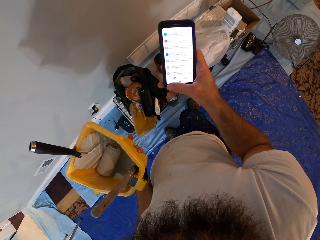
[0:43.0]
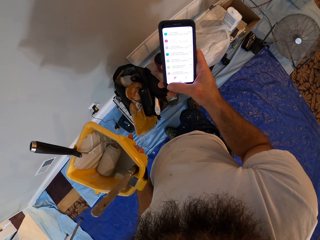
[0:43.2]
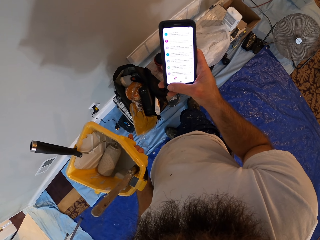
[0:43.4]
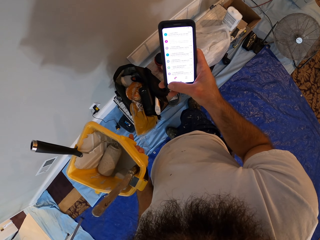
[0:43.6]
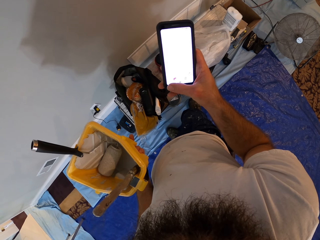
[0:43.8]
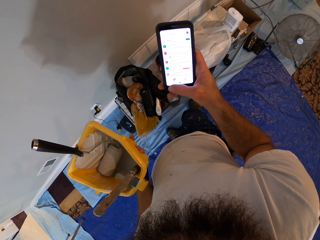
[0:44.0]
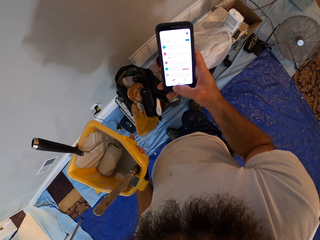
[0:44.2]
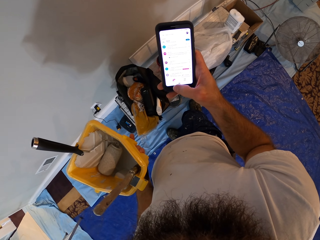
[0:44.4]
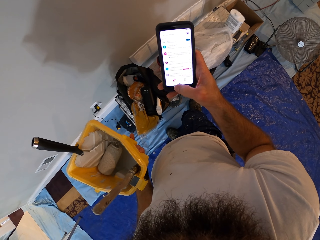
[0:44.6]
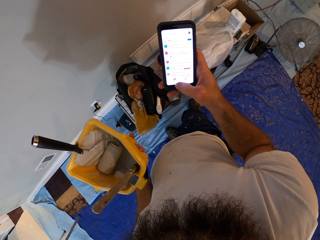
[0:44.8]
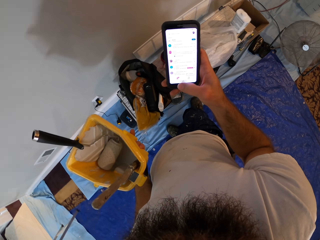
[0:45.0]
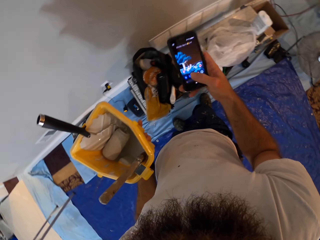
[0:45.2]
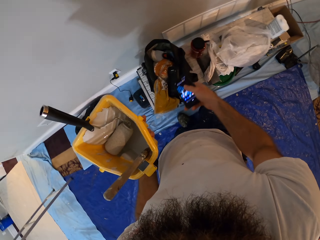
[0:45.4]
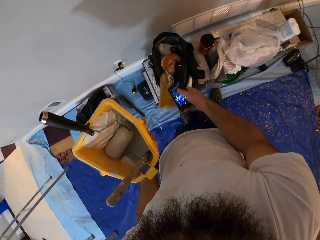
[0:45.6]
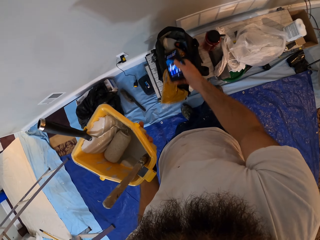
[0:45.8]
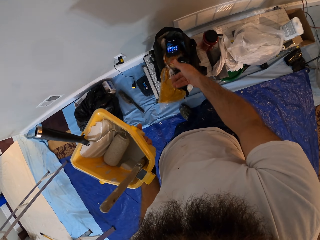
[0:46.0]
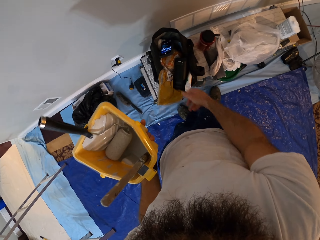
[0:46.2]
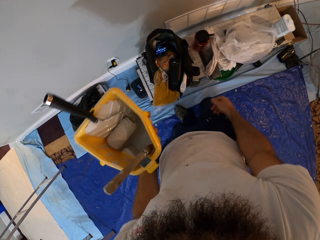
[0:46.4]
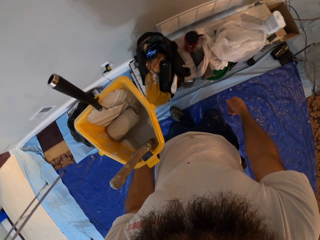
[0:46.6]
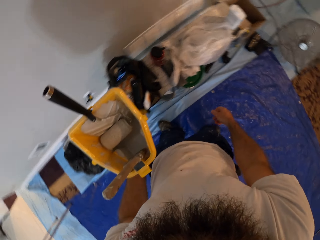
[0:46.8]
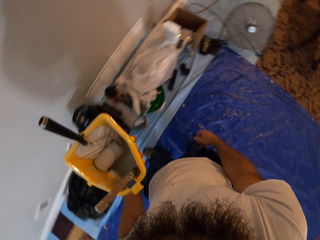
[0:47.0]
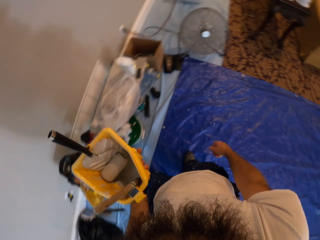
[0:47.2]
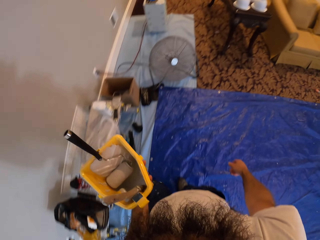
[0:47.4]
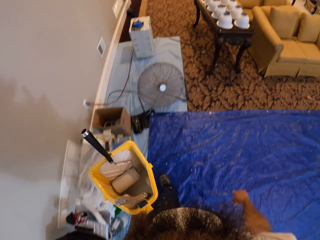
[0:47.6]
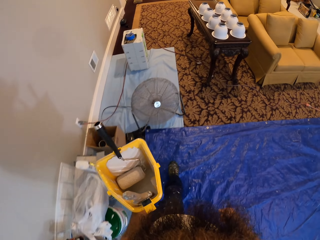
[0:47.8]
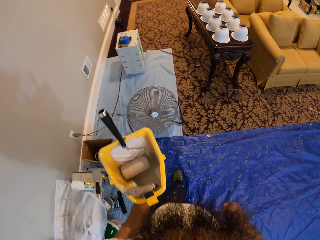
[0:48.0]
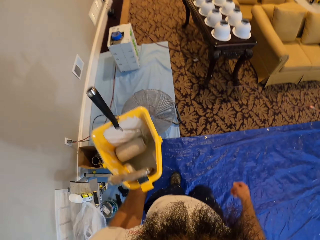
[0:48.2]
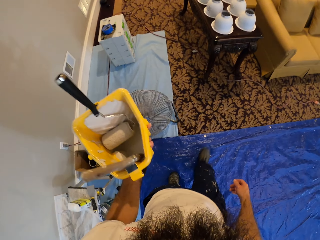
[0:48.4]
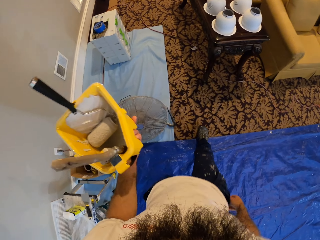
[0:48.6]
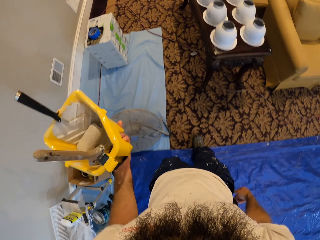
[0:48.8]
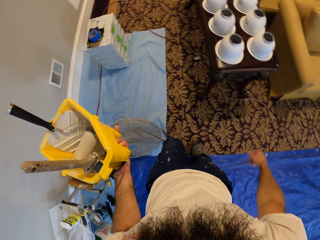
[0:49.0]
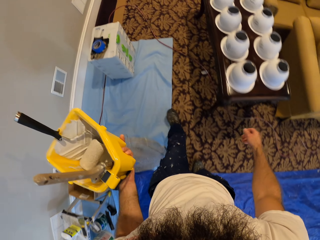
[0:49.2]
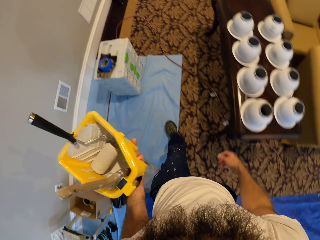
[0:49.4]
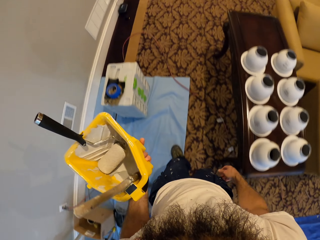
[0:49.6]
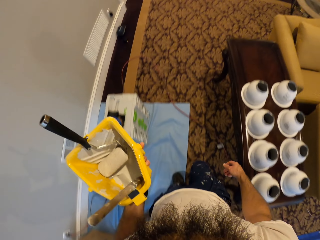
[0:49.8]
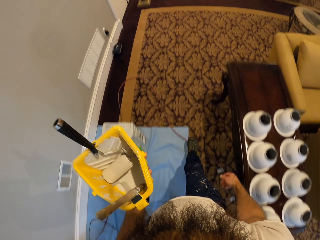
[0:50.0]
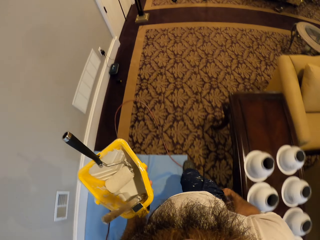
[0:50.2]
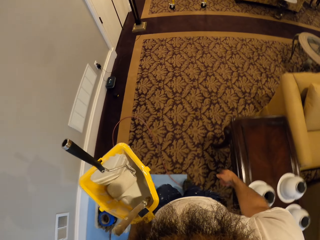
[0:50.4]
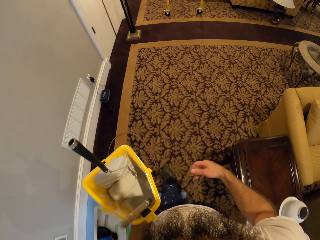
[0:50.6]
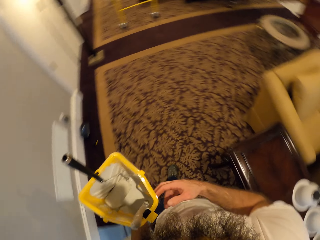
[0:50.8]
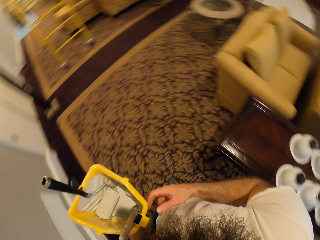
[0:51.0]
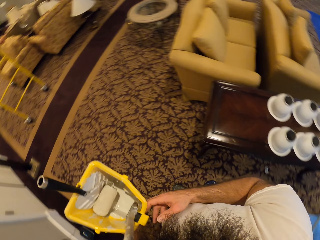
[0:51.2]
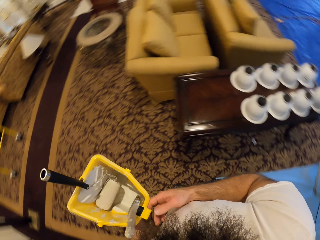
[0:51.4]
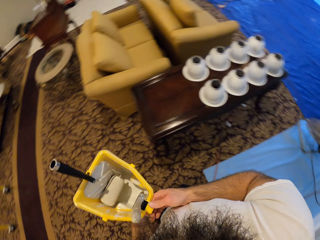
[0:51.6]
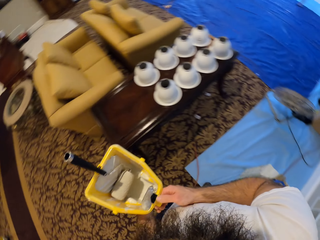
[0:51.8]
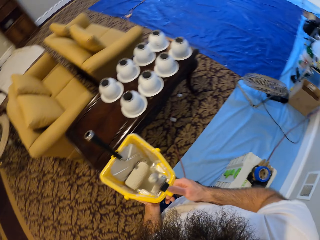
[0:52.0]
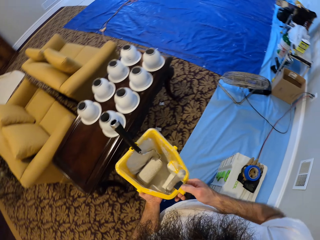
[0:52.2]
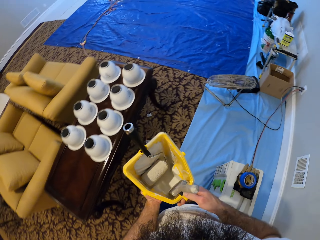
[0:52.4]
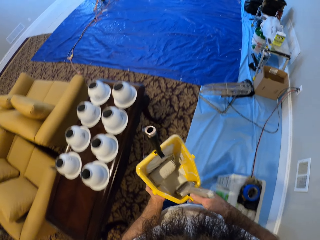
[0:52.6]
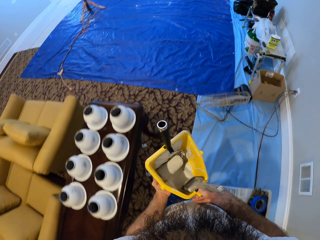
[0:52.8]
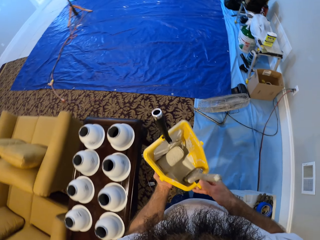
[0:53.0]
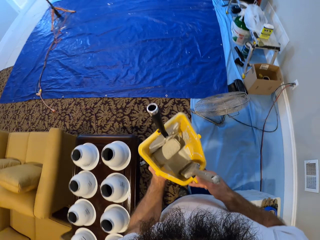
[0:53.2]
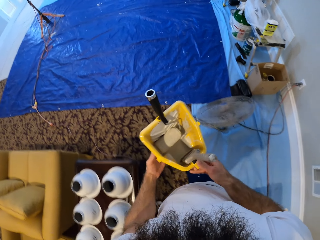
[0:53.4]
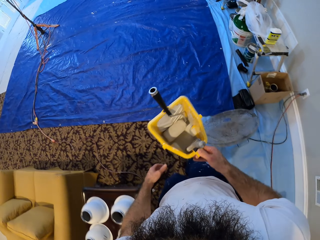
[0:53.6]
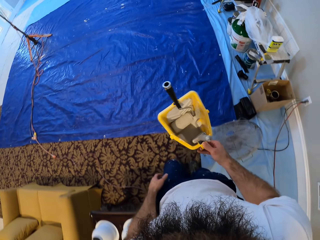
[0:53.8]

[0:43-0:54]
The camera wearer drops the phone on the bag with his right hand. He walks. He passes the paint bucket from his left hand to his right hand.

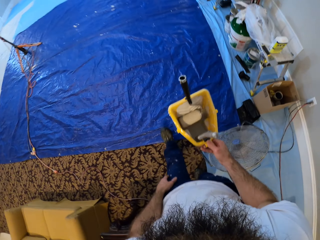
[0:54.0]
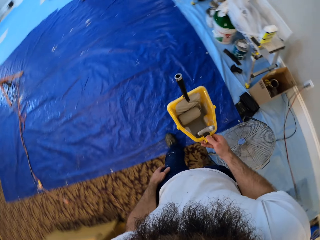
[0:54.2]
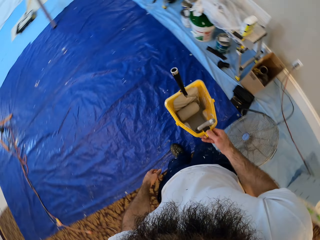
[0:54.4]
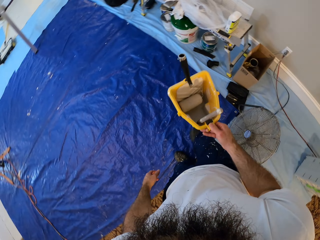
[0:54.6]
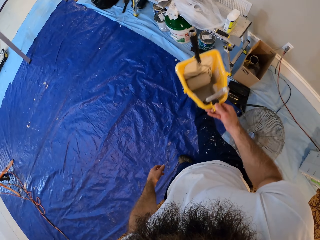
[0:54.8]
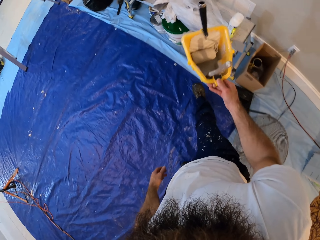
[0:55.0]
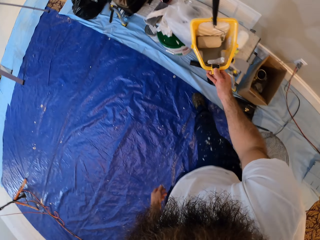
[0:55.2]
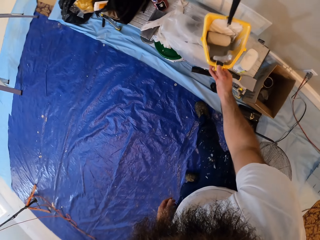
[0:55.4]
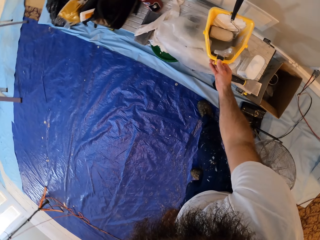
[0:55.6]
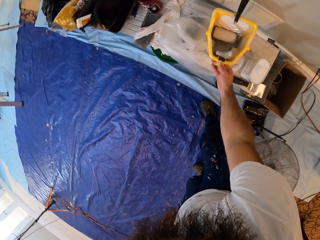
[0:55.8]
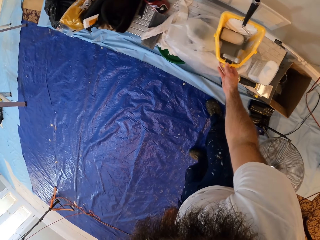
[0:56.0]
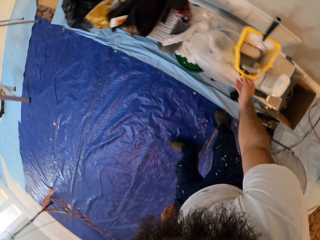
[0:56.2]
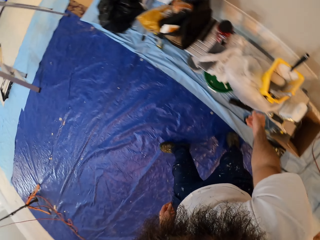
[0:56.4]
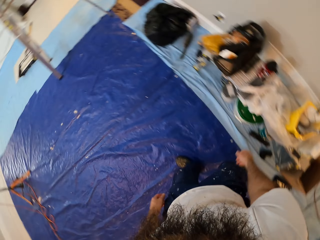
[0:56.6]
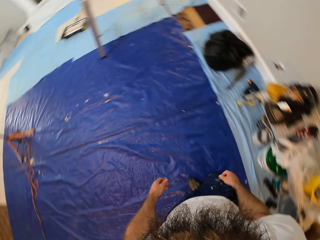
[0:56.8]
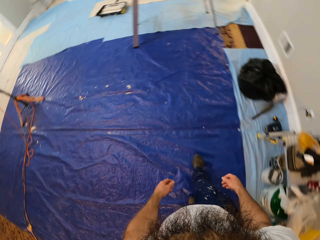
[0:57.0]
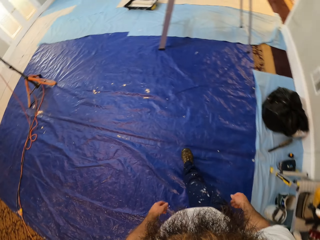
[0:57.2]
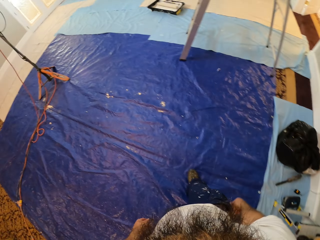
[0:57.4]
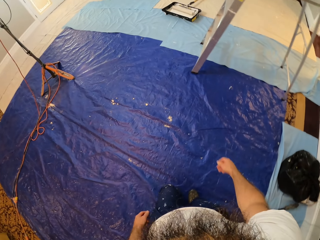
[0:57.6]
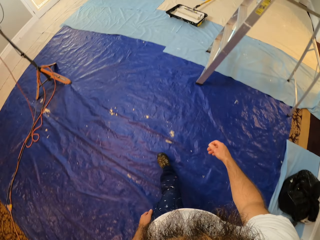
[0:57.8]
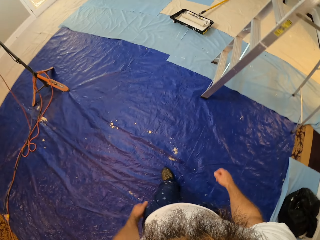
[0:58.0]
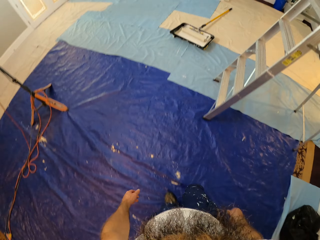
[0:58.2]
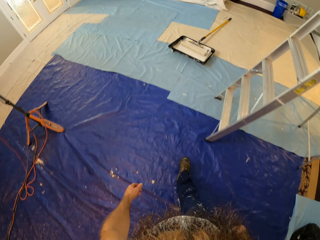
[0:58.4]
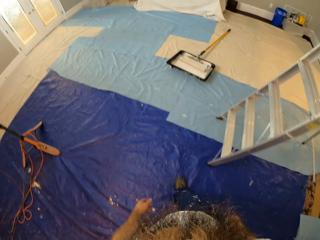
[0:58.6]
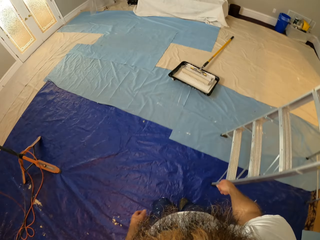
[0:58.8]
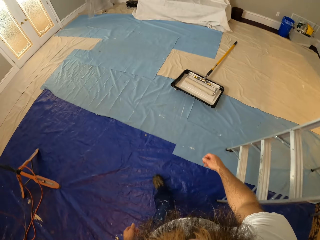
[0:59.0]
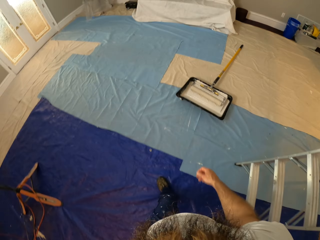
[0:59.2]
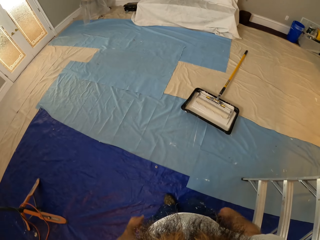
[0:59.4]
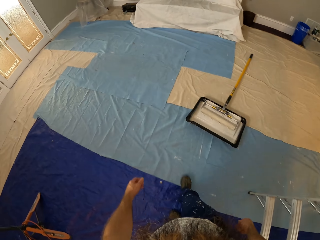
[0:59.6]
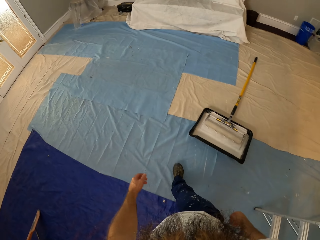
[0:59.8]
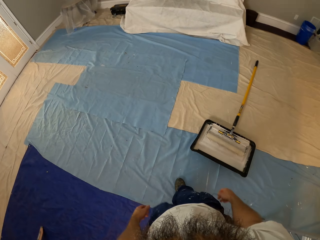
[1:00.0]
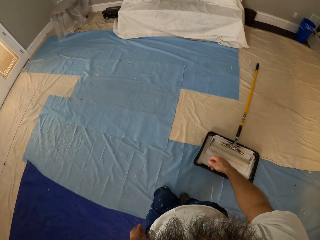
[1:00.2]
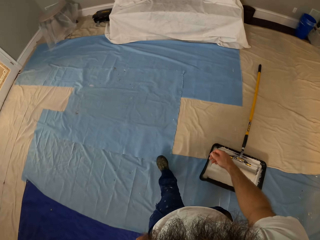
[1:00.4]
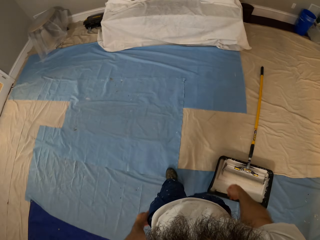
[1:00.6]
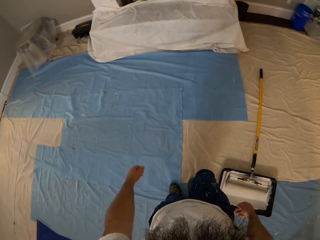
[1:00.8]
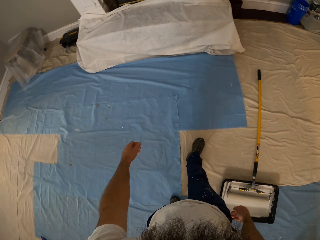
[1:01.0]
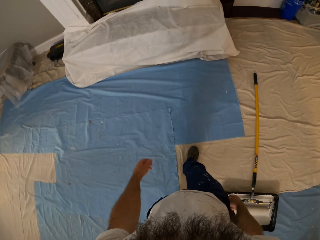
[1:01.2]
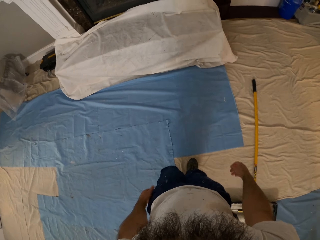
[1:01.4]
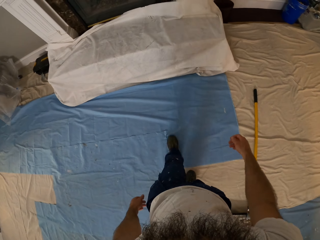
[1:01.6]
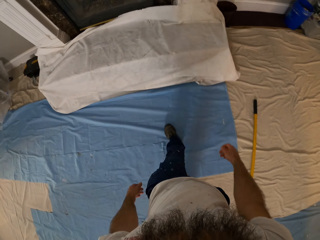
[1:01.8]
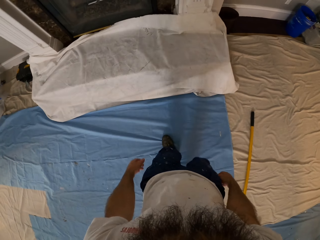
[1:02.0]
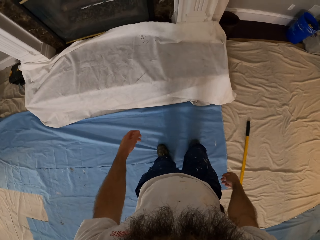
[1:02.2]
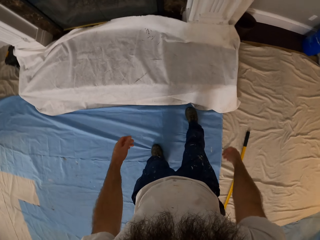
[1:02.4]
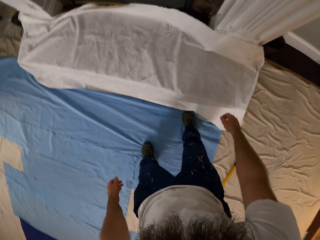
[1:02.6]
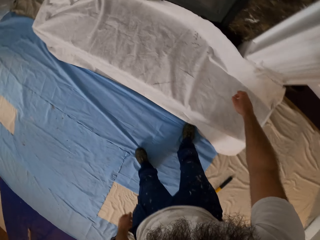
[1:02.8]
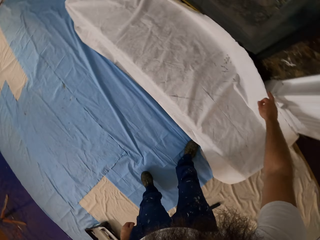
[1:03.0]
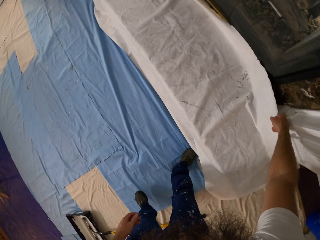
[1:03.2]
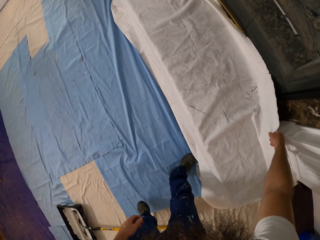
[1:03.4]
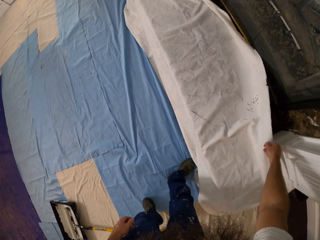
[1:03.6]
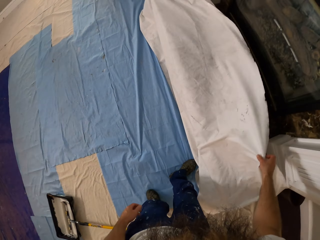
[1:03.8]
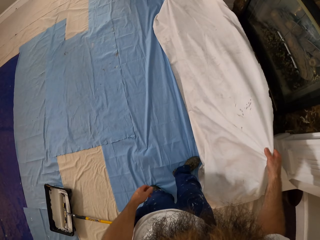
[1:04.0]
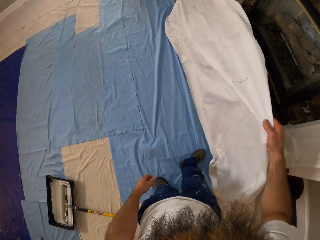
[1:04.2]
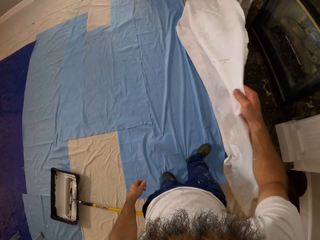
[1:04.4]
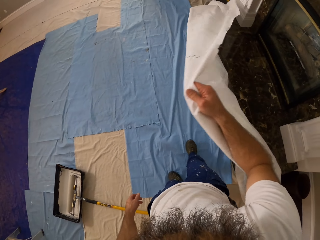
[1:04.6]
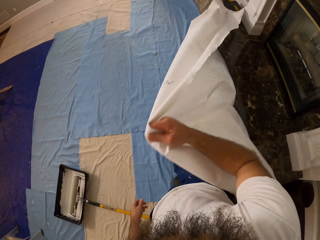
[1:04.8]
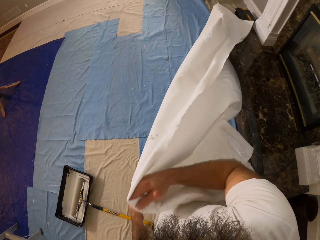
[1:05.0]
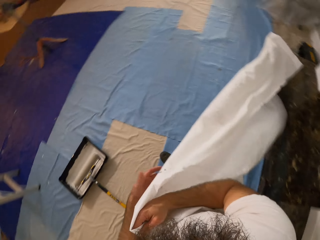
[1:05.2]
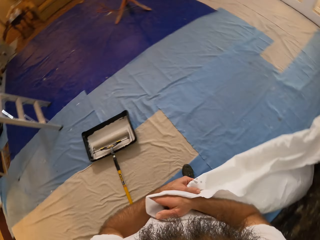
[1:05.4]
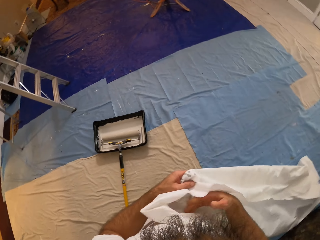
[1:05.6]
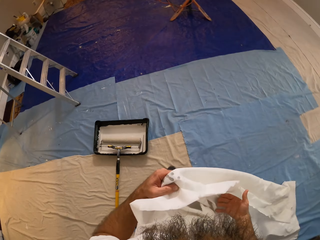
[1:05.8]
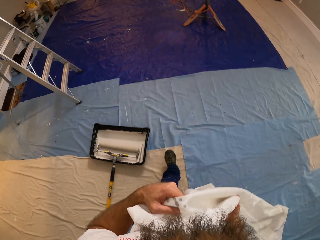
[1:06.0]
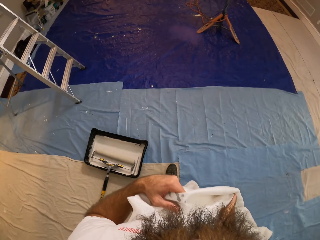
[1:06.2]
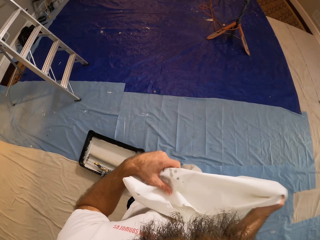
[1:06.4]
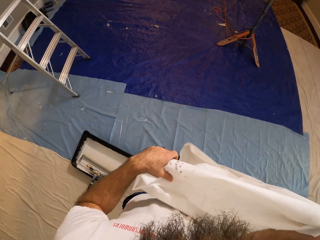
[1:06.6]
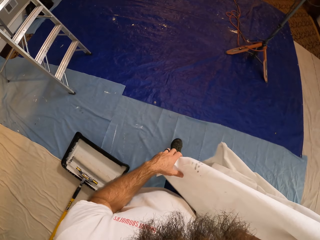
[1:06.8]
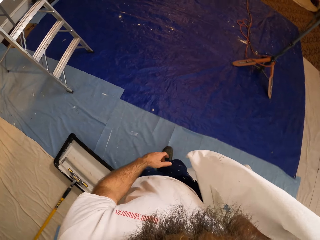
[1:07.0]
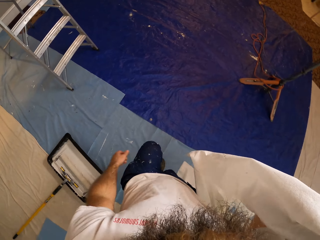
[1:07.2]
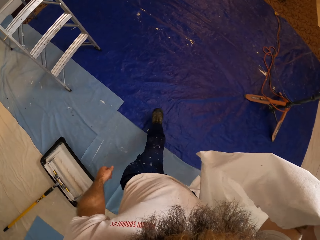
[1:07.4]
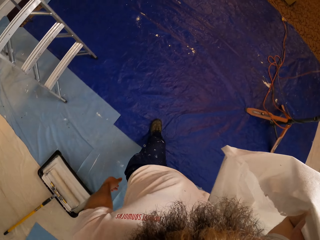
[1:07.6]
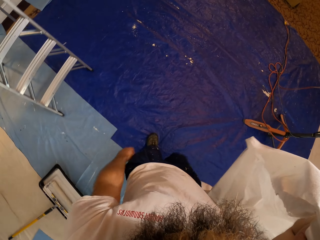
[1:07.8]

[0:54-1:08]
The camera wearer drops the paint bucket on the table with his right hand. He removes a white cloth on a chair with his right hand. He holds the cloth in both hands. He holds the cloth in his right hand. He walks.
